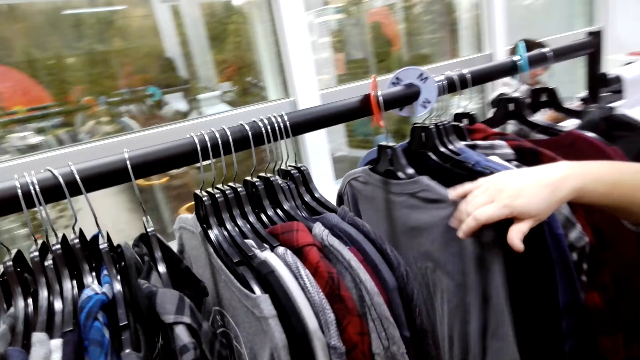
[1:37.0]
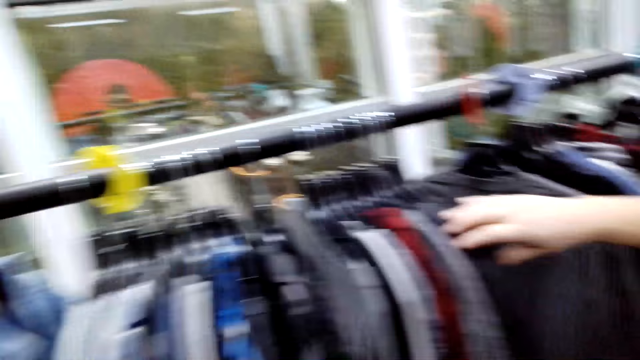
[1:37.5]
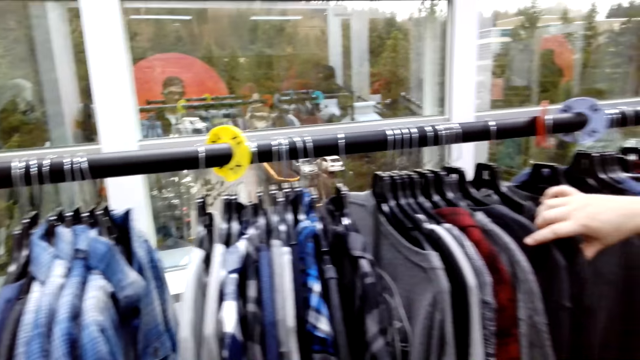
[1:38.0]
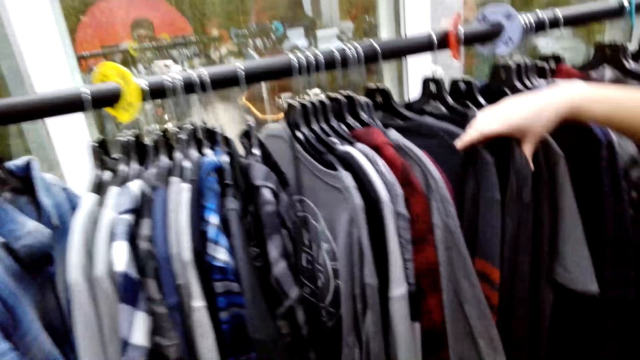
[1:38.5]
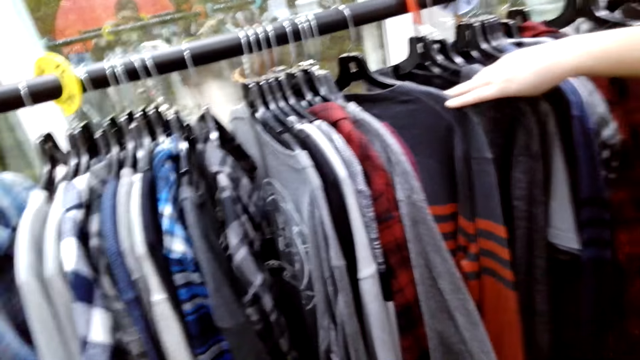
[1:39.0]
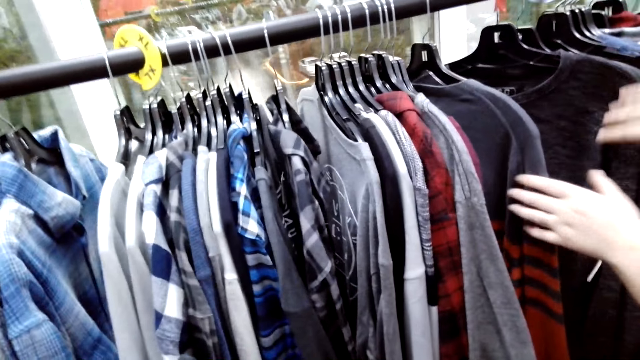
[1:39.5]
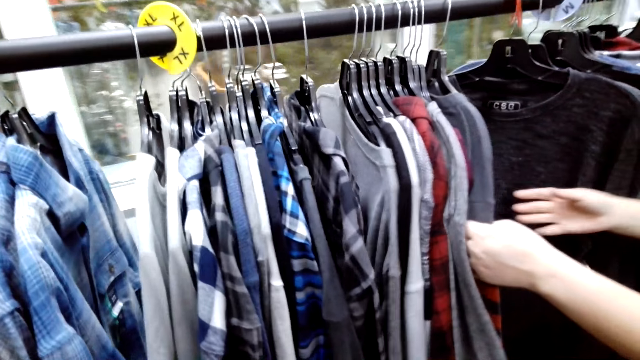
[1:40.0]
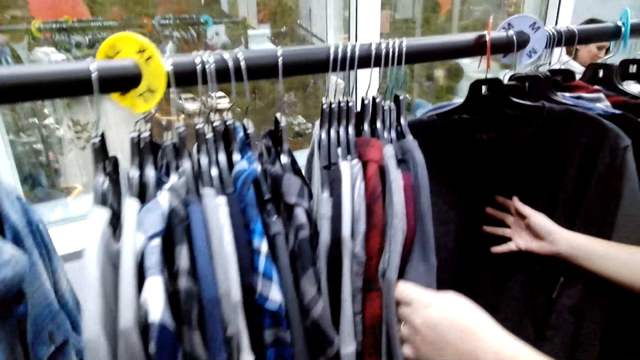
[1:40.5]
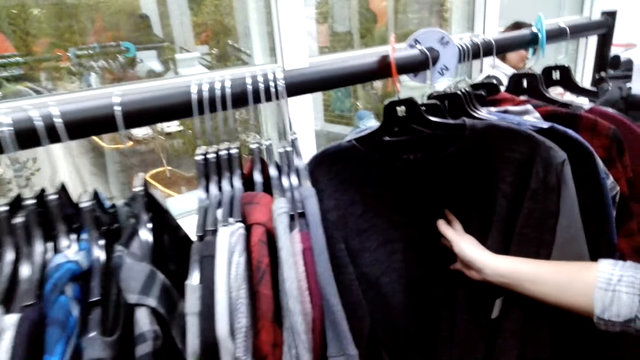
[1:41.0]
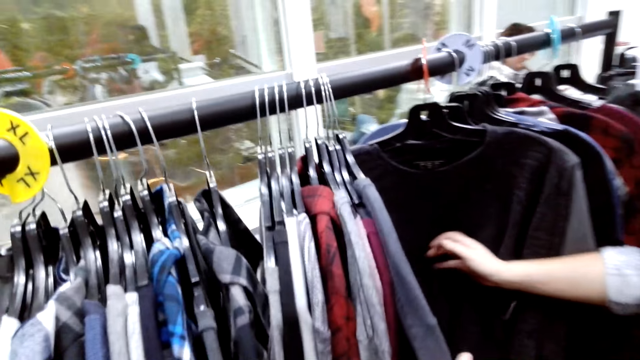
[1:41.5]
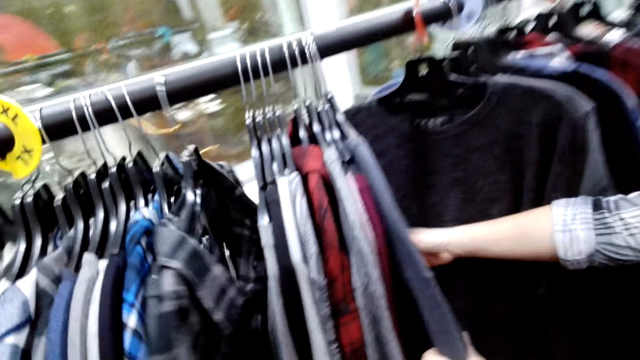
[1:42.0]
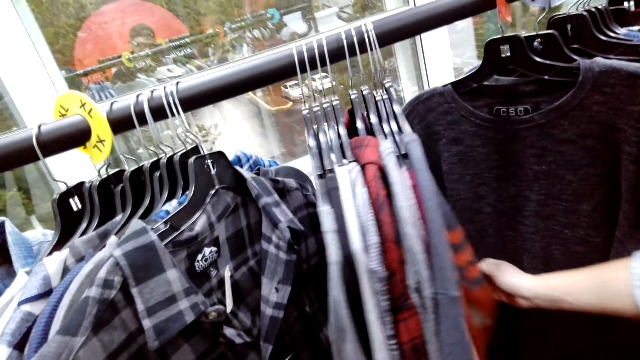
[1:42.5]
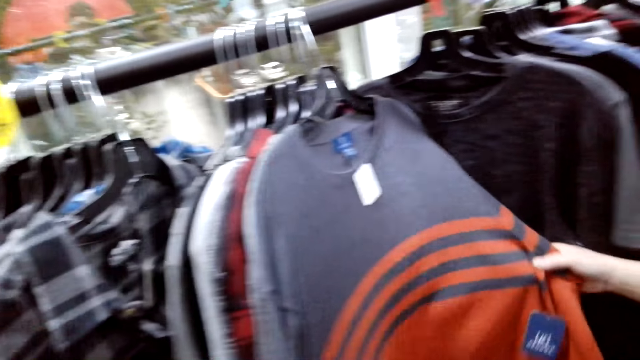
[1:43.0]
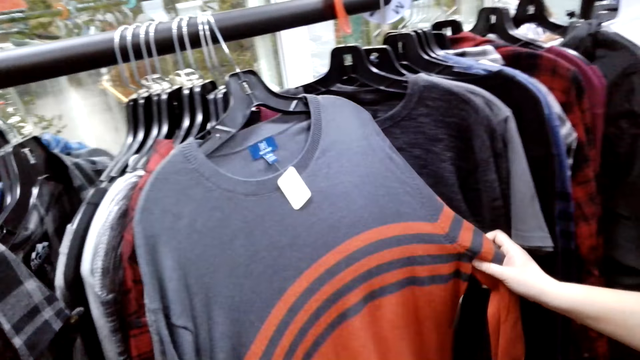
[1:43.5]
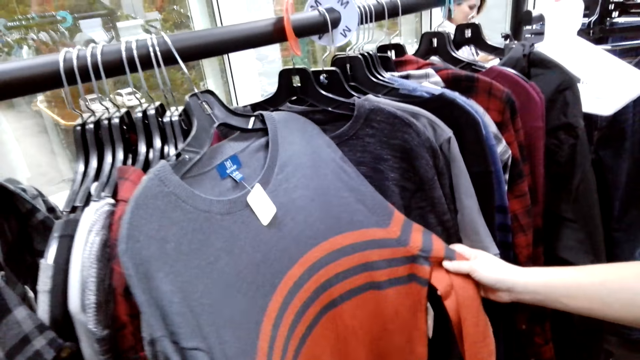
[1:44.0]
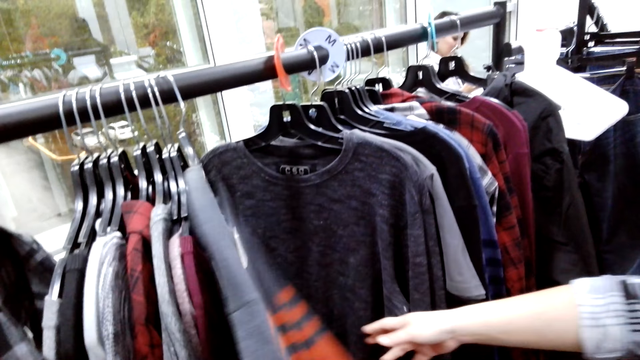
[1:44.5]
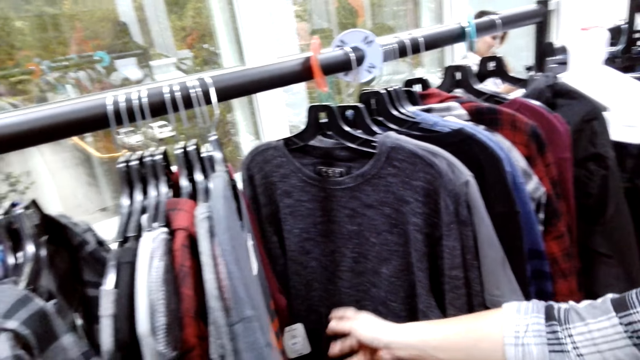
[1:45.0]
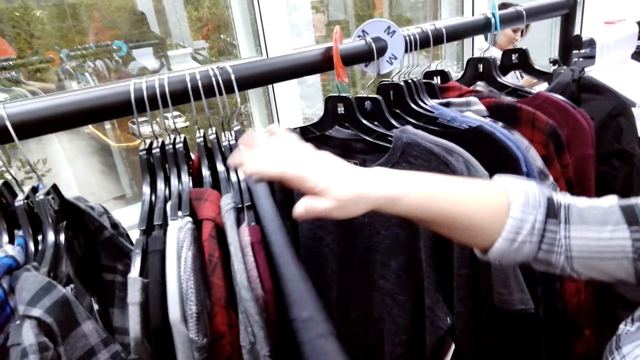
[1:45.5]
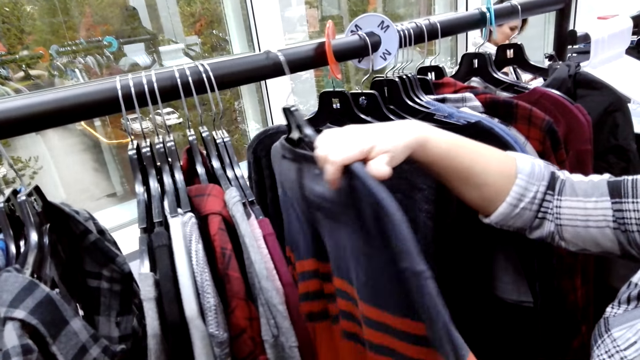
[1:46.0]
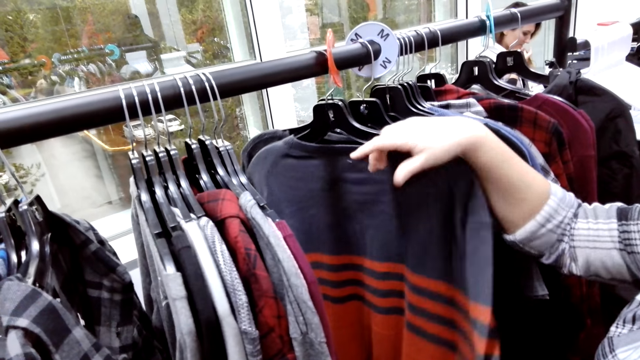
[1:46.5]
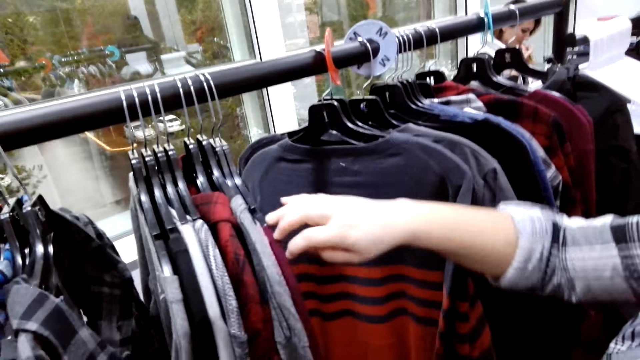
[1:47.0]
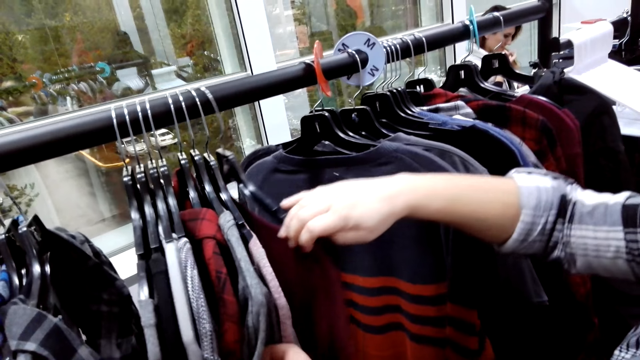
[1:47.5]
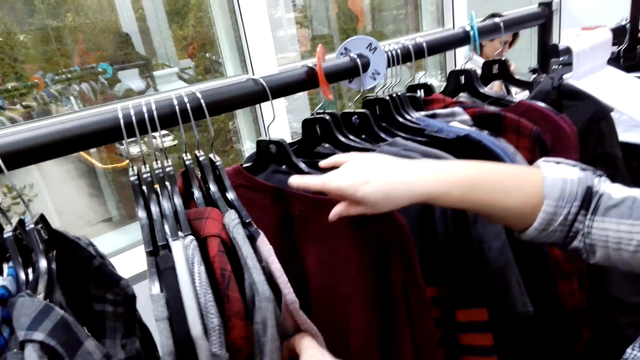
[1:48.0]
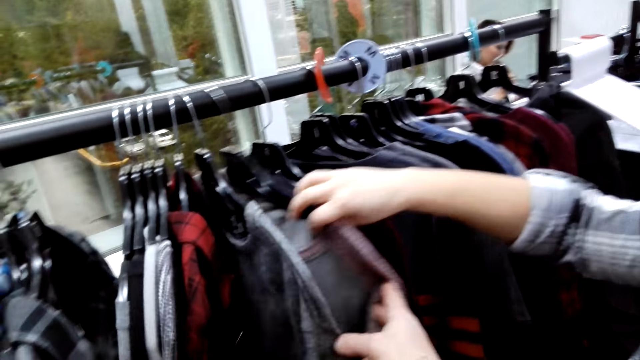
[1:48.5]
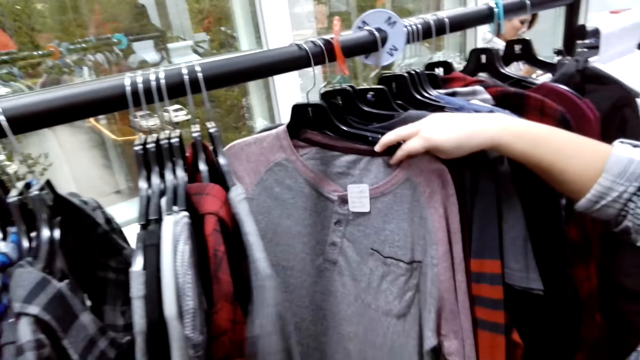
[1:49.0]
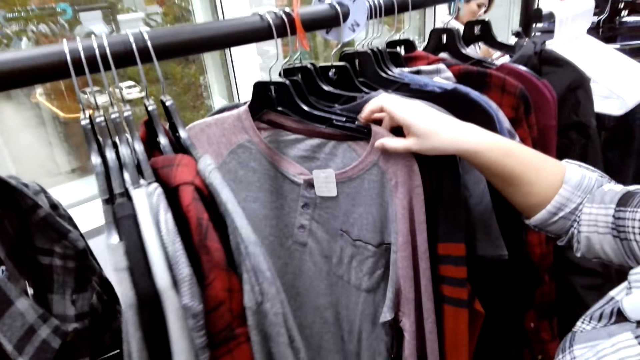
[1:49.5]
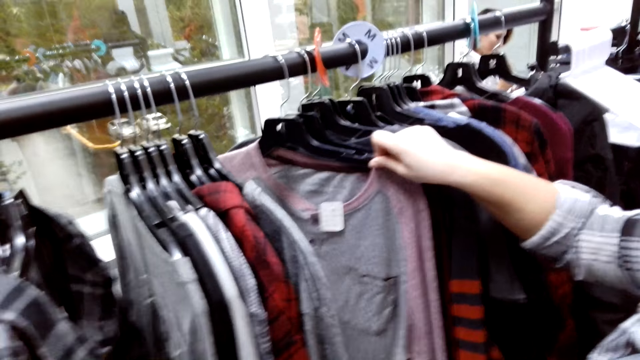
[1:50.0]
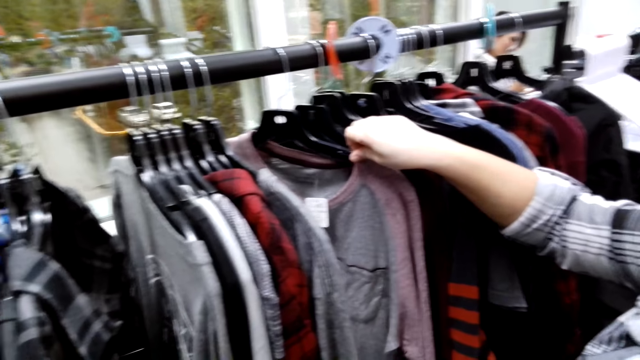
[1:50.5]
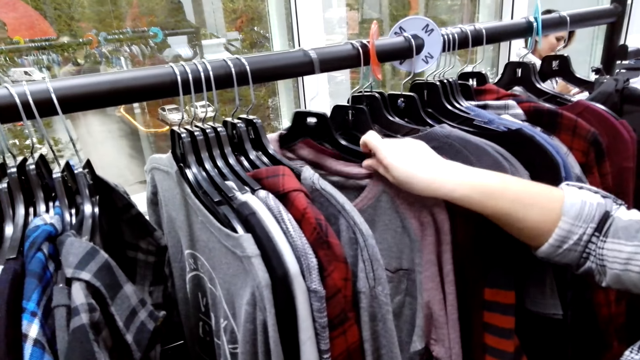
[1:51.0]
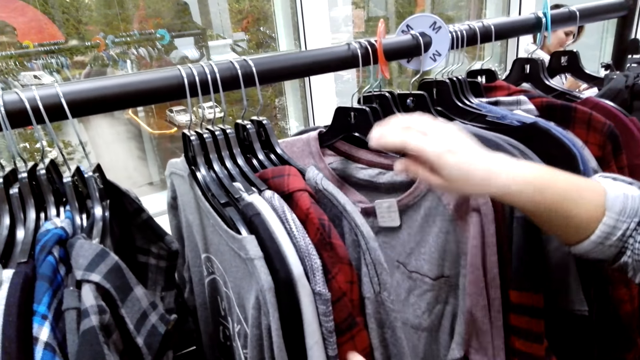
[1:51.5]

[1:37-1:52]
A lady looks at the clothes on the clothing rack. The lady touches the clothes on the rack. The lady looks at a sweater. The lady pushes the sweater on the clothing rack. The lady looks at the clothes on the clothing rack.

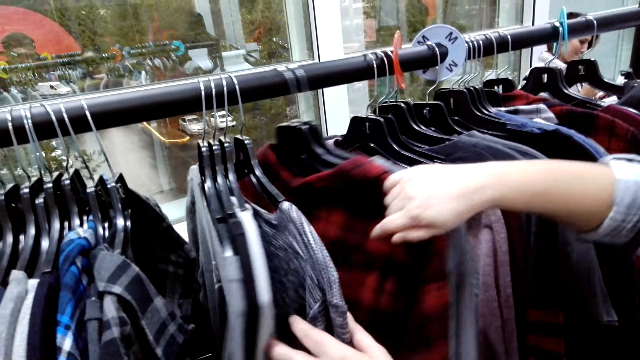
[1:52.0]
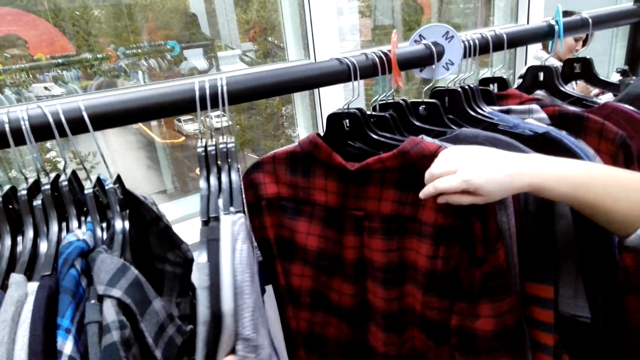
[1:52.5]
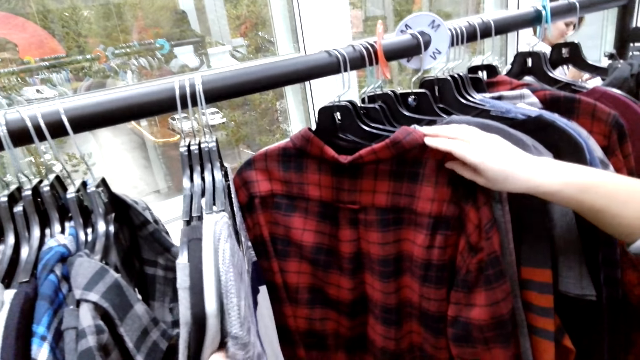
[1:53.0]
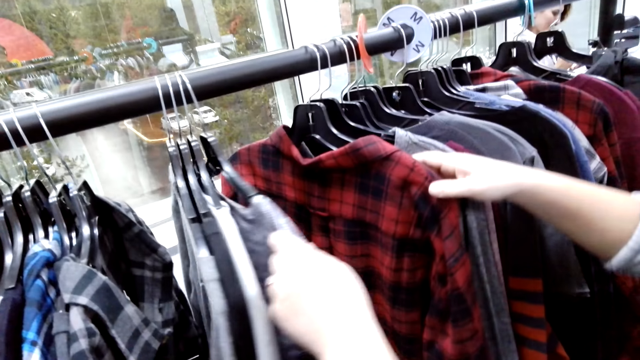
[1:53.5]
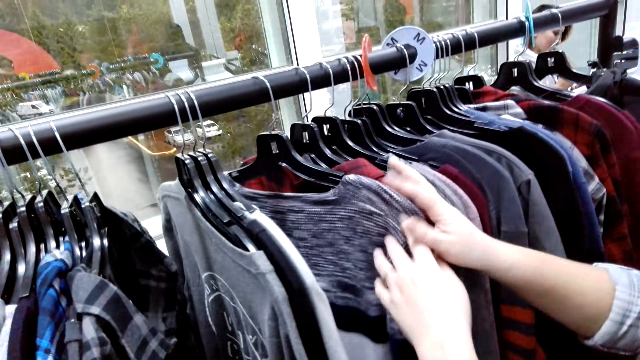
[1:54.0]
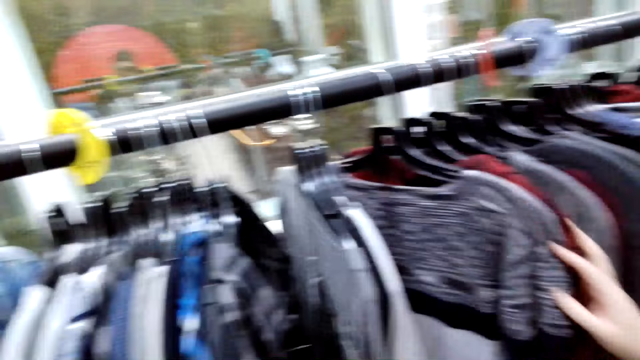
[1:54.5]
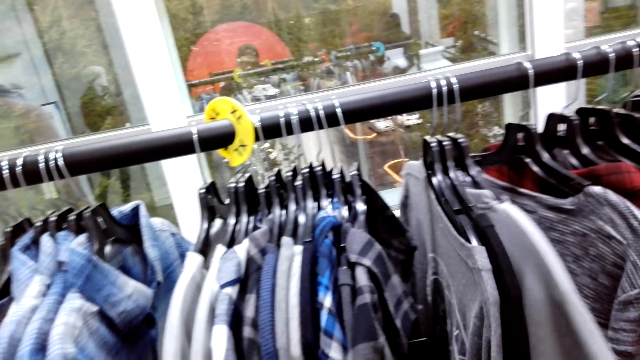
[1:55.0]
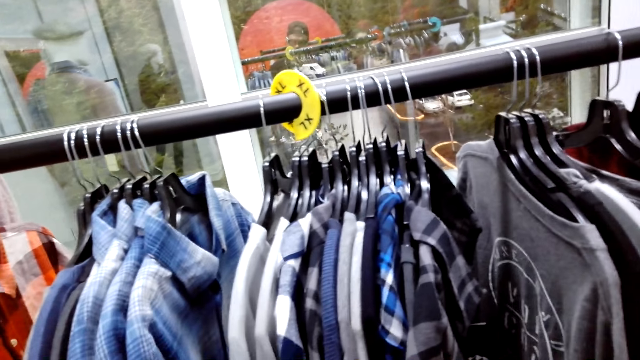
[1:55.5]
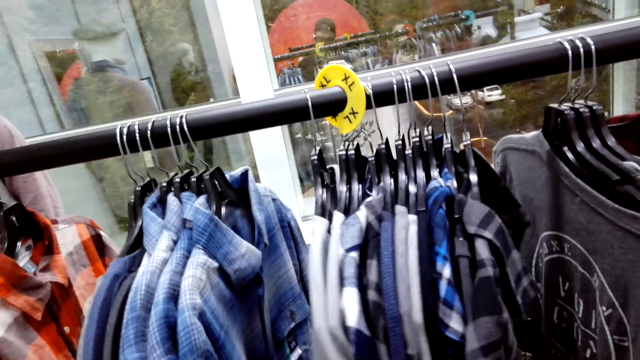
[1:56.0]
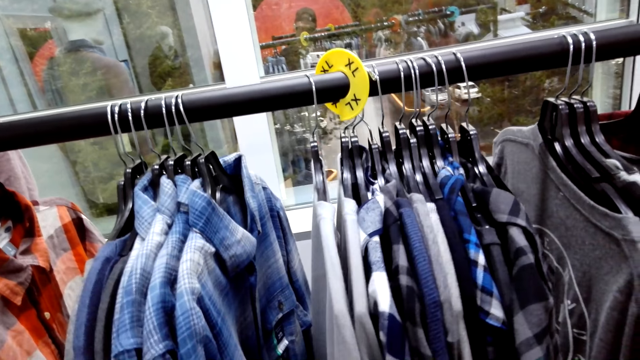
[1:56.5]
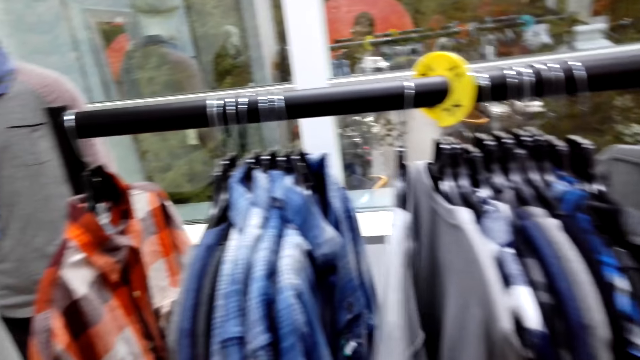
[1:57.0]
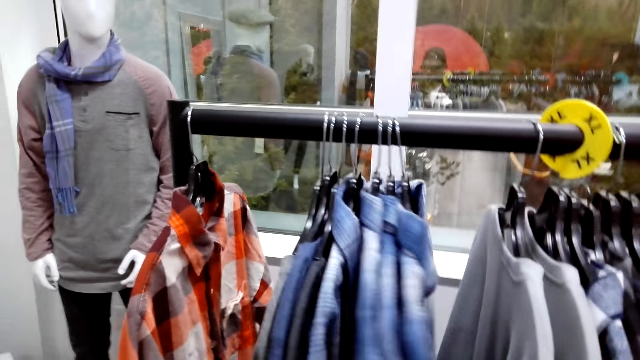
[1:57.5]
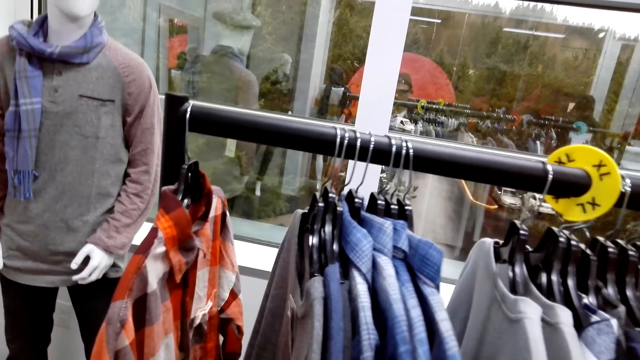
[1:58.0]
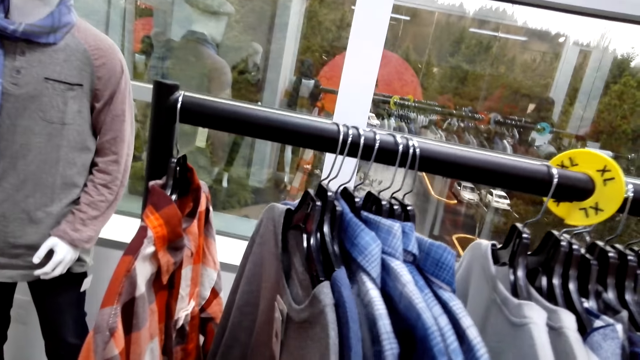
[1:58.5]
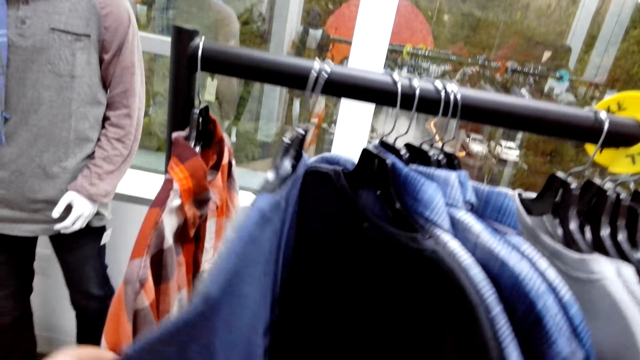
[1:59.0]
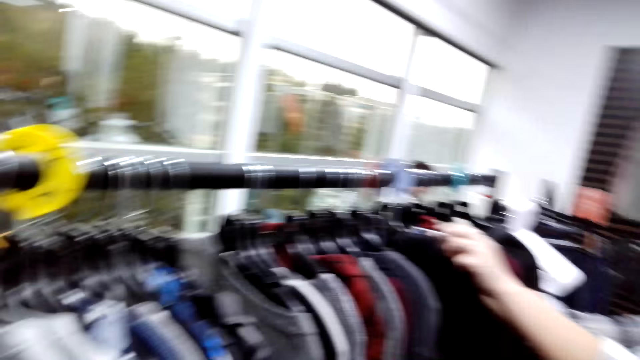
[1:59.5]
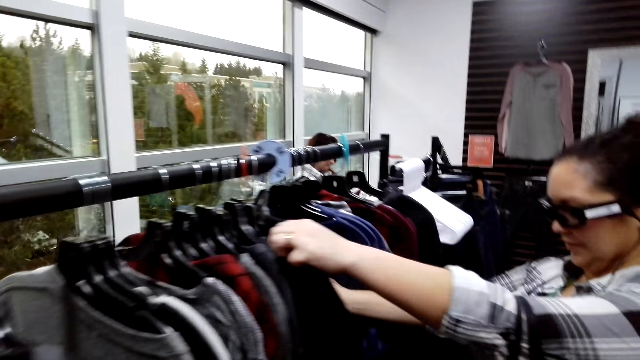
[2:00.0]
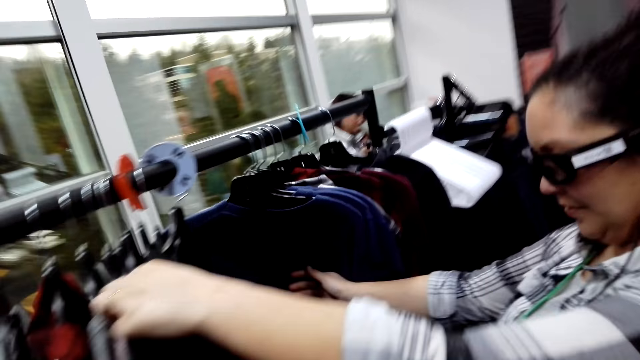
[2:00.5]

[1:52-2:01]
The camera wearer looks at the clothes on the clothing rack. They touch the clothes hung on the rack.
